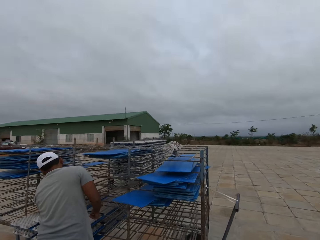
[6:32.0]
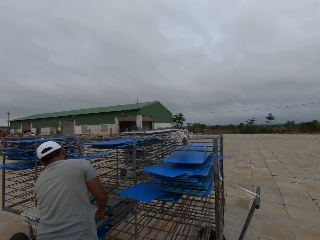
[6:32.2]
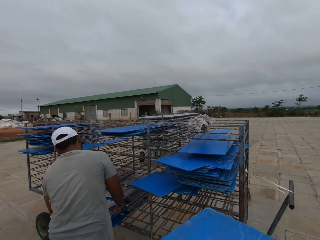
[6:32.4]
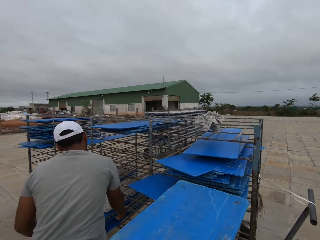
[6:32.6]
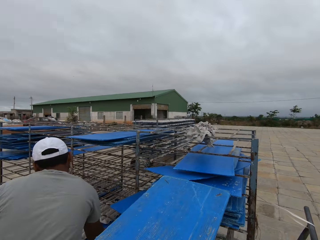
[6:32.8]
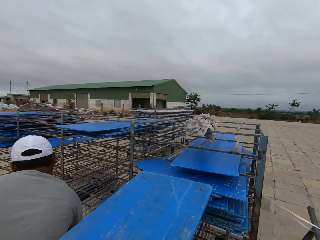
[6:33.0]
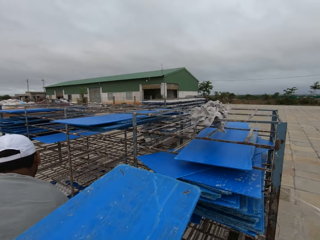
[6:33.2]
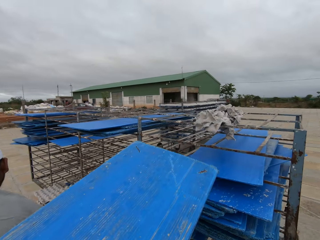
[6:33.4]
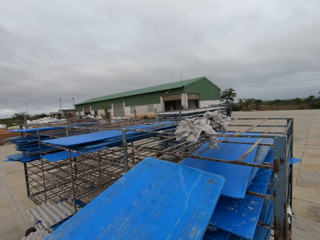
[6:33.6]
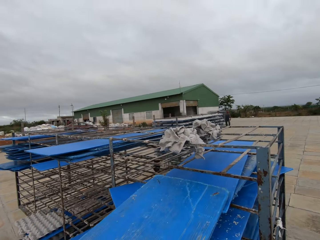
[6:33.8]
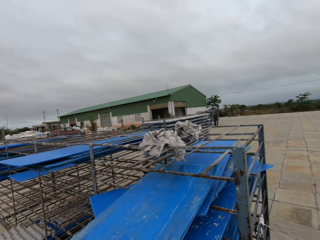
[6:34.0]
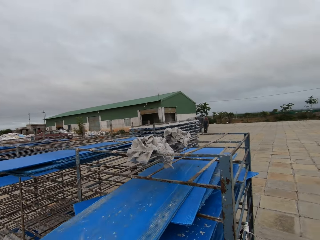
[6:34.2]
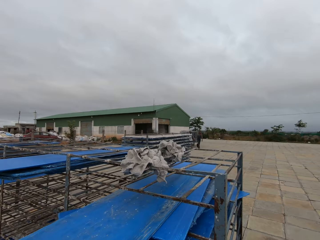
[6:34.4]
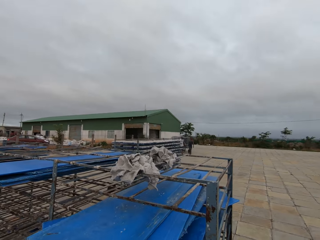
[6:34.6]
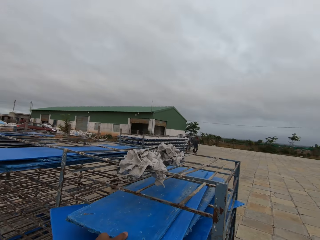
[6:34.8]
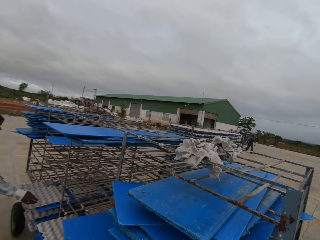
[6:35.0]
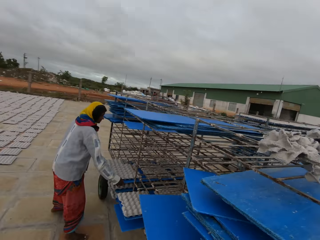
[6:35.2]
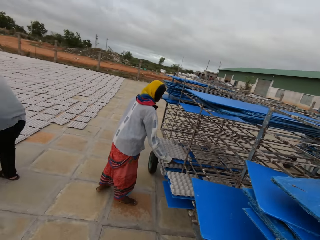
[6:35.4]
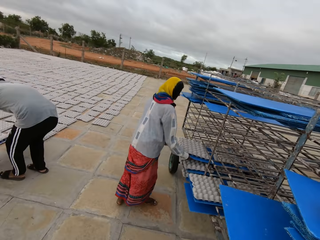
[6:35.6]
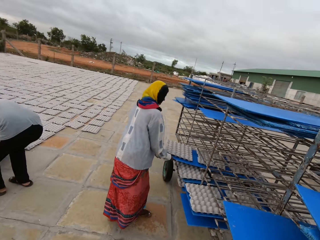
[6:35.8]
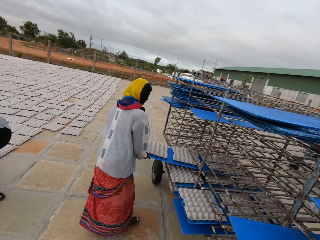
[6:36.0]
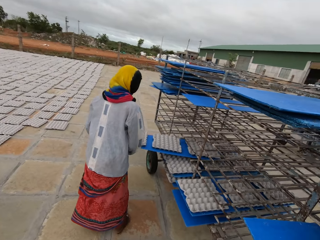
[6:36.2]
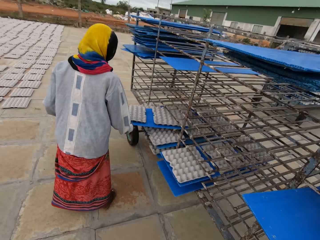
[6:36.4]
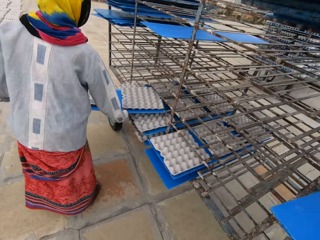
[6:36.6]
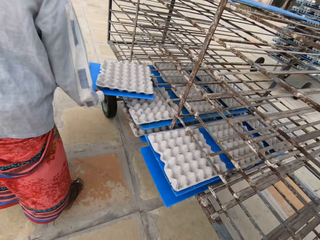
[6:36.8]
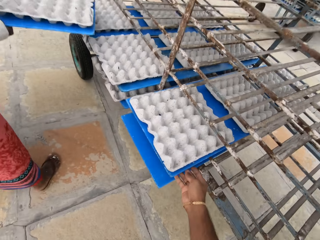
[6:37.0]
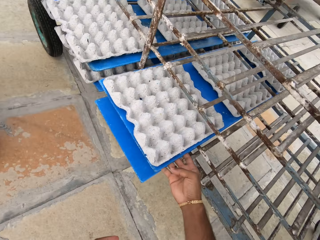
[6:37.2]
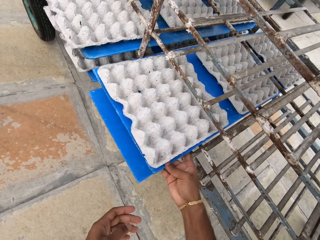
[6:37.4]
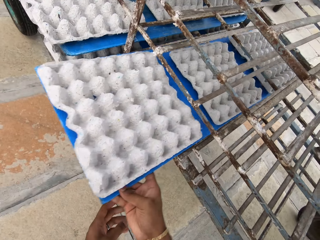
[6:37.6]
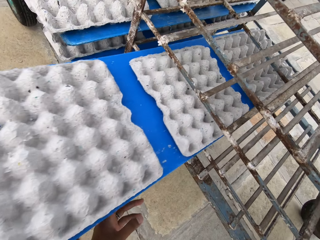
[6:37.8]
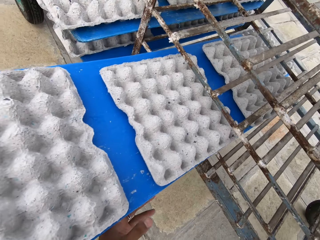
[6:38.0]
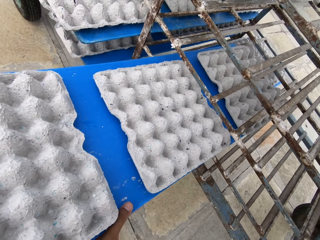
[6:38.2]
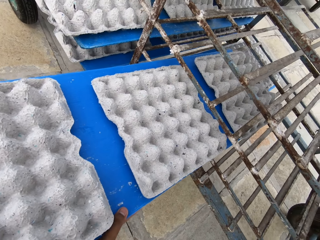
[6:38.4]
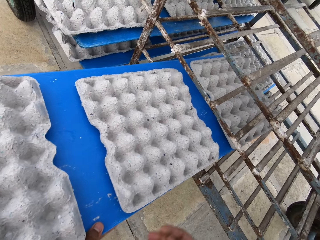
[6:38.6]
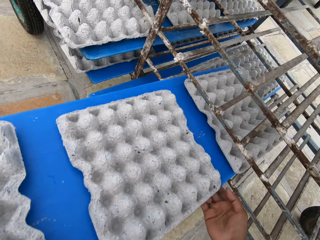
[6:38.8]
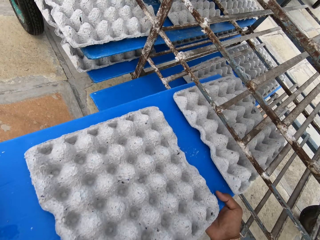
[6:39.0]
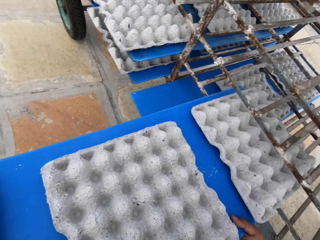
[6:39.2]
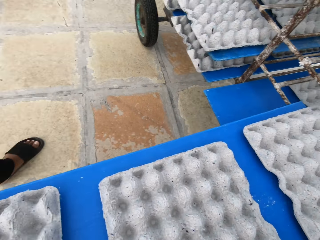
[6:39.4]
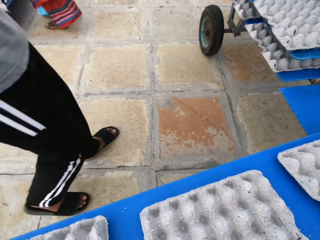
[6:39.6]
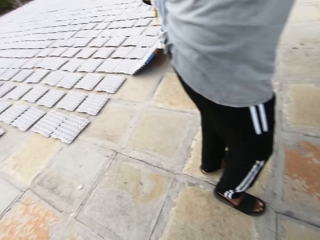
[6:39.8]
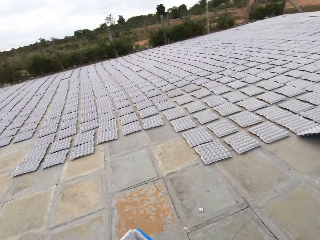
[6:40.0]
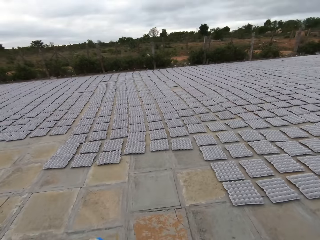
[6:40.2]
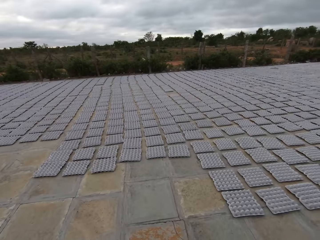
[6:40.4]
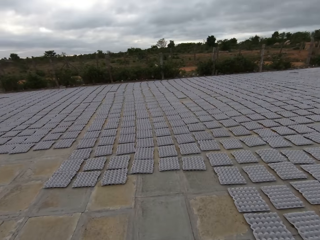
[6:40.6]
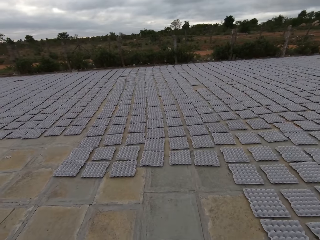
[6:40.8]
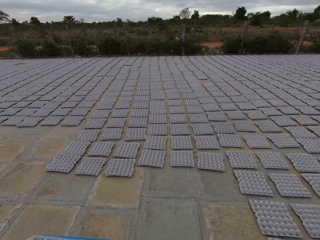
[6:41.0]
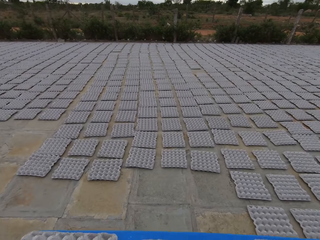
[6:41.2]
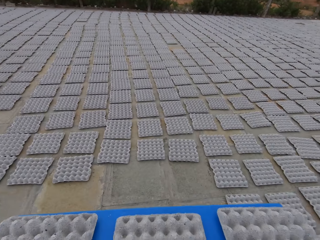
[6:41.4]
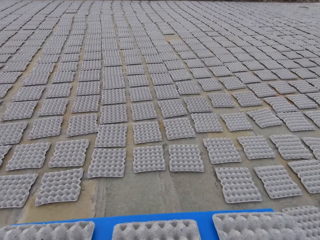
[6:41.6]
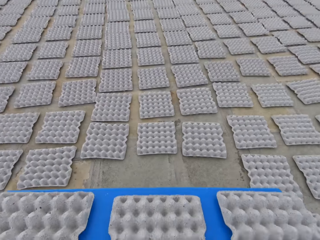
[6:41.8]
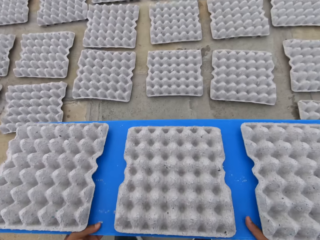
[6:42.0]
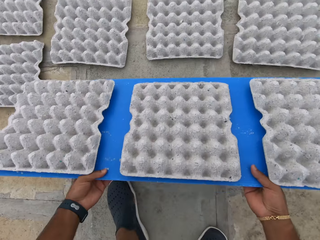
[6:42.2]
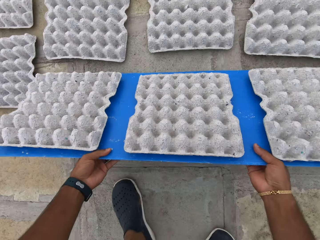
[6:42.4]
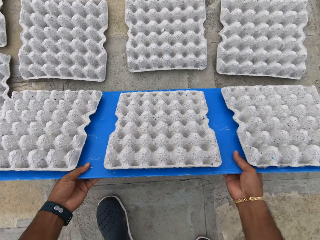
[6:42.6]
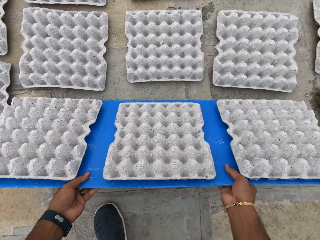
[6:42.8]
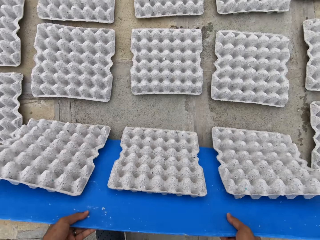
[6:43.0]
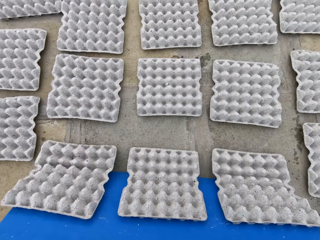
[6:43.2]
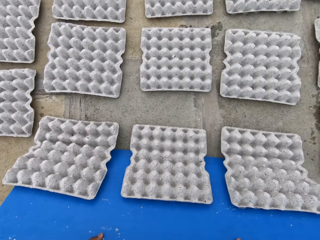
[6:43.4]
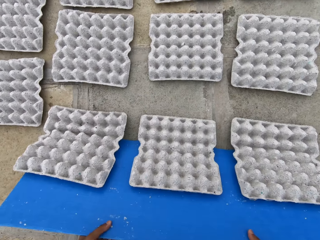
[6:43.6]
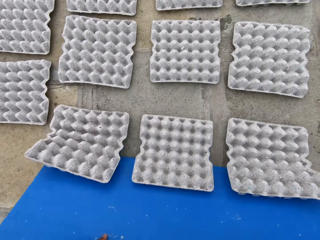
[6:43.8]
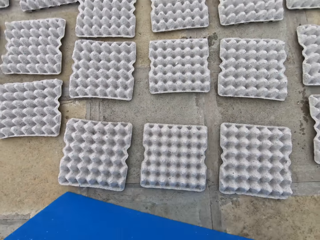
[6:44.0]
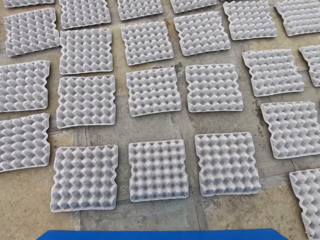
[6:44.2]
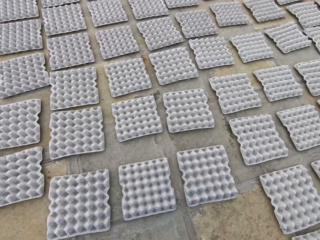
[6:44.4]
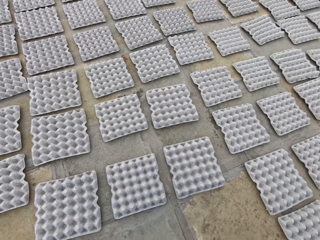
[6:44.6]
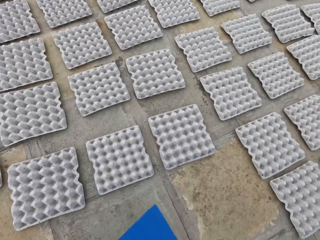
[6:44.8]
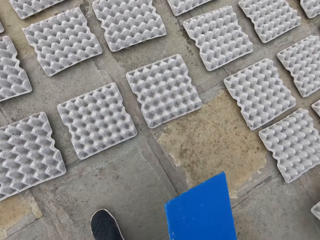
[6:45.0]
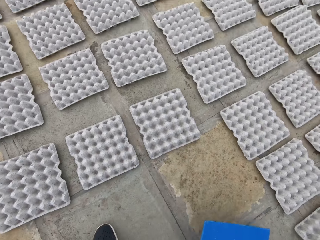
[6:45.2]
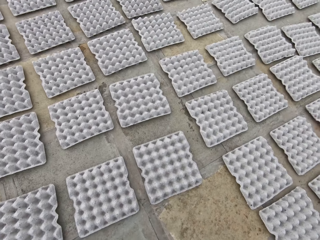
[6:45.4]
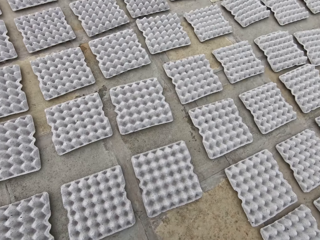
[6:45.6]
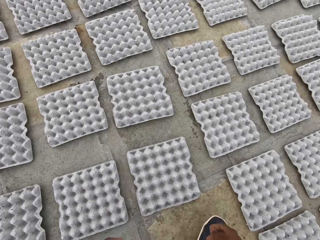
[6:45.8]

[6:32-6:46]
A man picks up a plastic board with egg crates from the rack with his hands. The camera wearer places the plastic board or tray on the rack with his hands. A woman picks up a plastic board with egg crates from the rack with her hands. The woman pulls a tray of paver blocks. The camera wearer picks up a plastic board with egg crates or paver blocks from the rack with his hands. He pulls the tray of paver blocks from the shelf. He carries the paver blocks on the tray. He drops the egg crates on the plastic board in his hands on the ground.

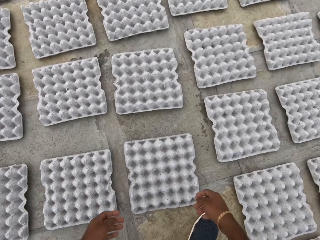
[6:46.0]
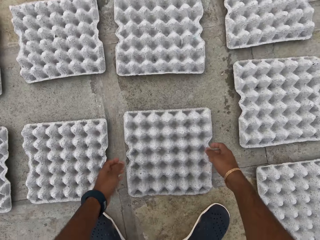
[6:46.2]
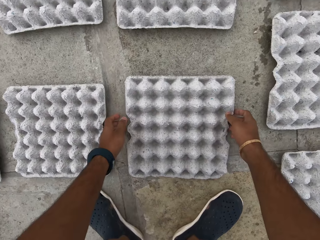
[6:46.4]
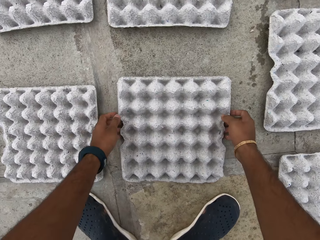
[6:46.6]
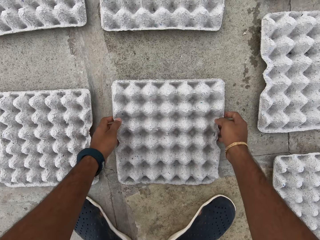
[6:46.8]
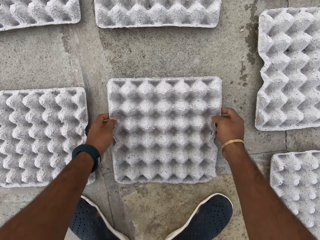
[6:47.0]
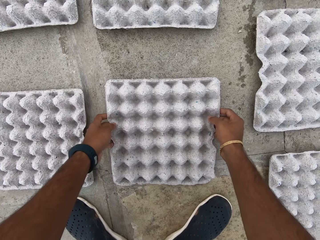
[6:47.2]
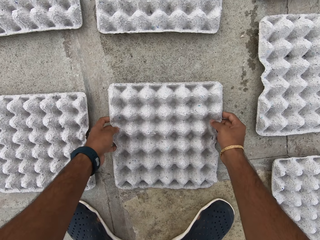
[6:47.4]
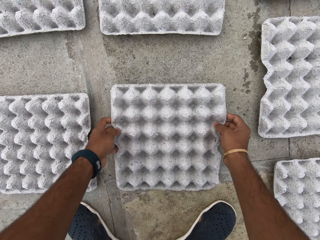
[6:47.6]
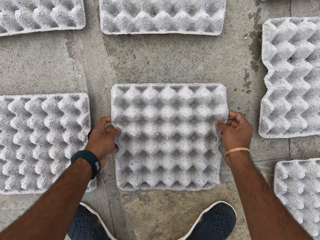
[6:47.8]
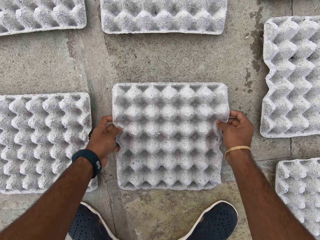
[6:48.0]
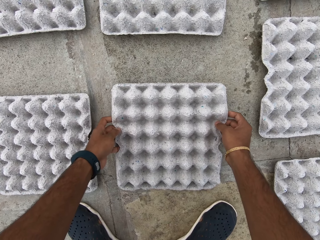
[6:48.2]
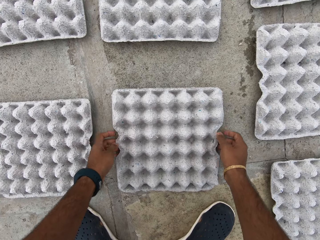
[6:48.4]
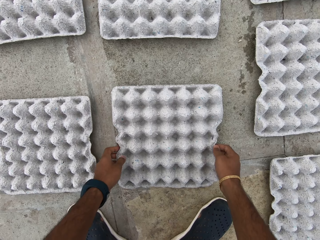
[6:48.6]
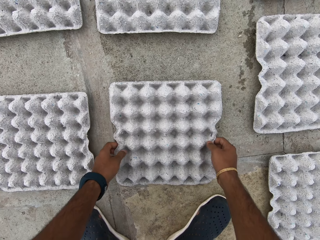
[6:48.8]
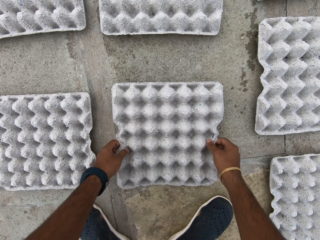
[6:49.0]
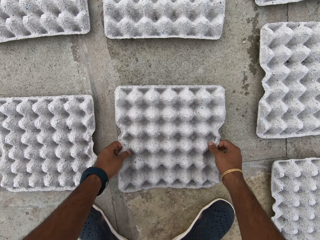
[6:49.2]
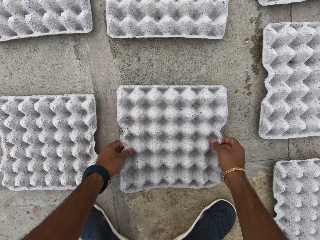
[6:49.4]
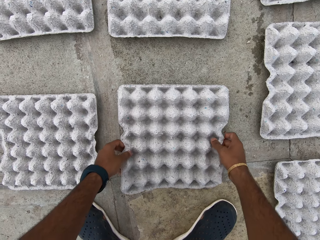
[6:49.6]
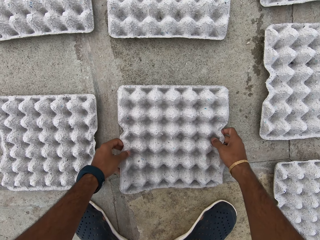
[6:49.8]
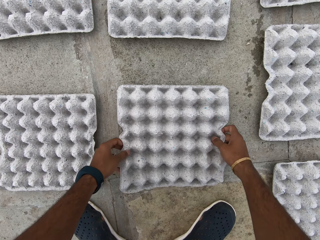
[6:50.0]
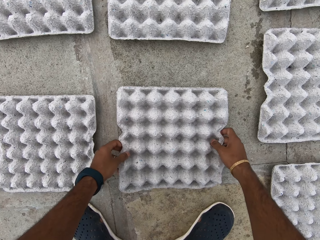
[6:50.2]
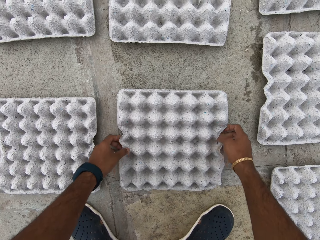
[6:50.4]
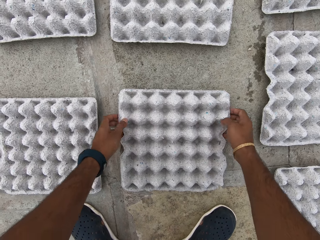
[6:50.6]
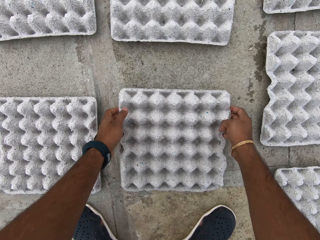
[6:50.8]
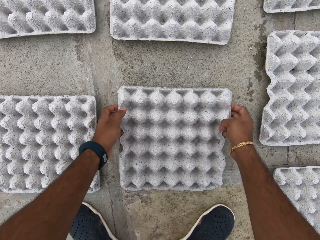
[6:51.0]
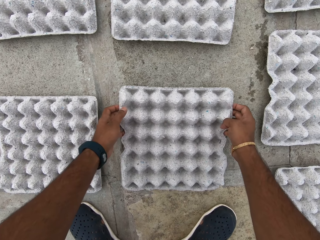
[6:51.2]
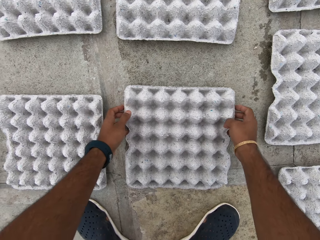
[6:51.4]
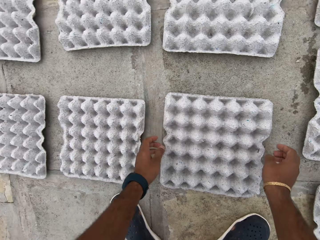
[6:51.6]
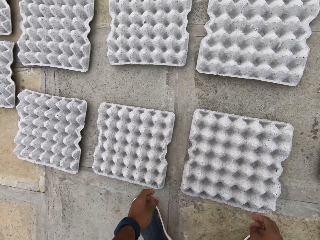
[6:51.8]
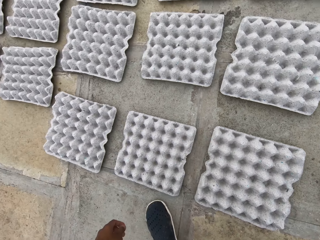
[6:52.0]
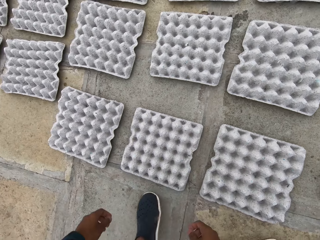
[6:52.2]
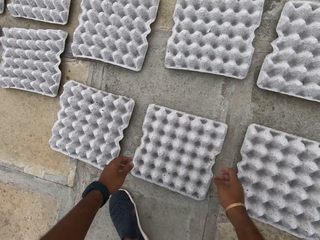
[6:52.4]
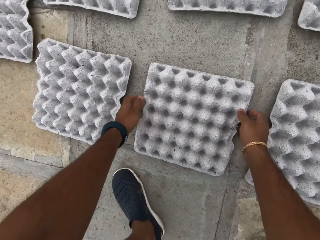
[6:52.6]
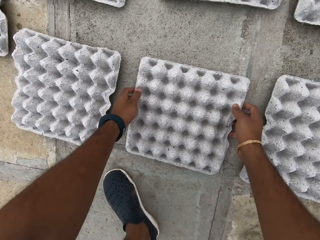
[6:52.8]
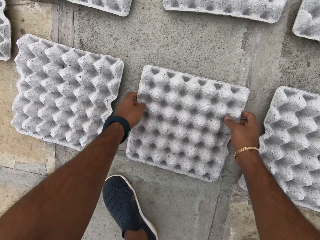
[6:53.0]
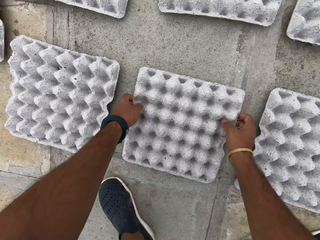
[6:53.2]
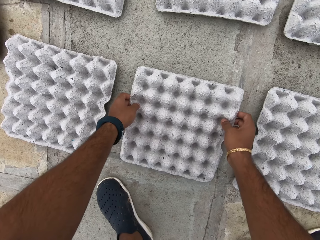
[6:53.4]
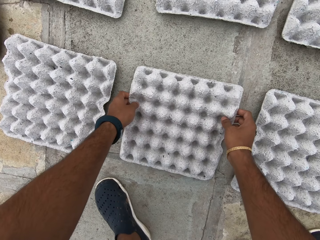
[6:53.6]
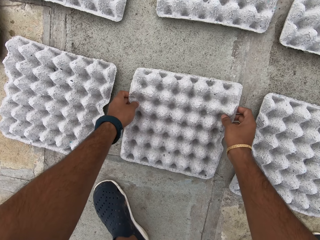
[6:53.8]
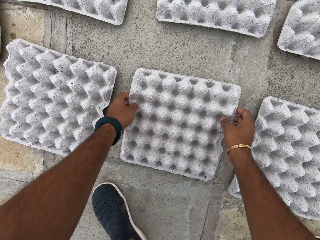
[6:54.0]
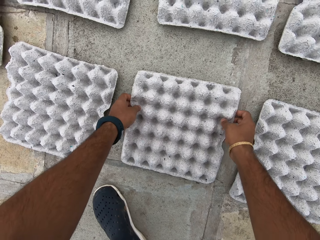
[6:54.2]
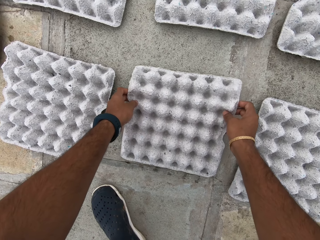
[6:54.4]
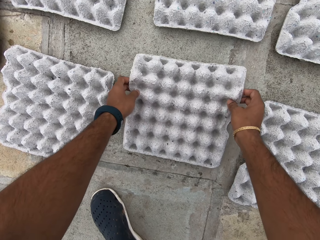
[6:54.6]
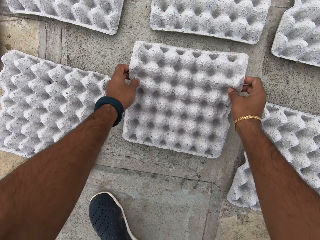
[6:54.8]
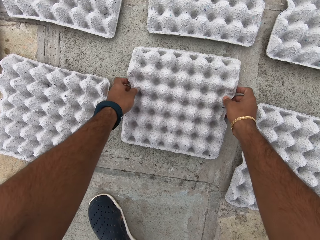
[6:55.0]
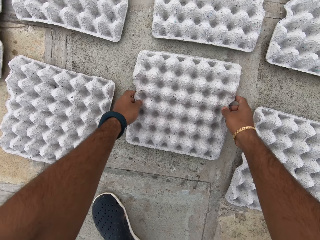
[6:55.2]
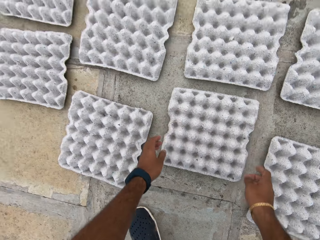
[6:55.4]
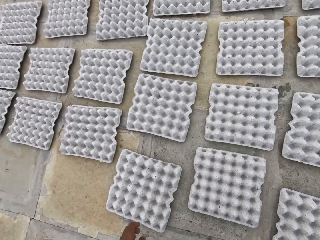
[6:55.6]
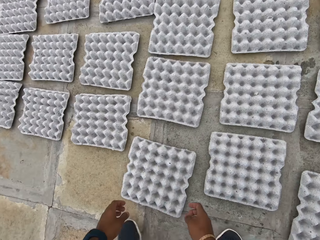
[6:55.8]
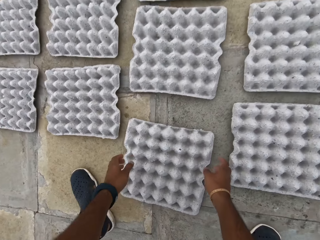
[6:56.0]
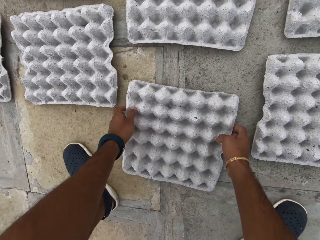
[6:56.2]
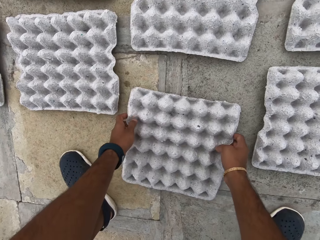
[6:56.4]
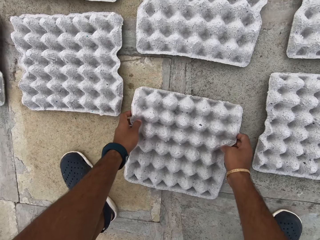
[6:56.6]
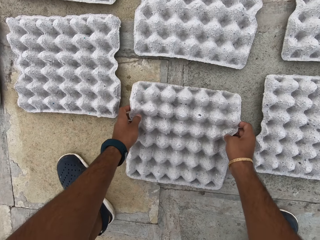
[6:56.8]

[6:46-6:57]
The camera wearer adjusts the egg crates or paver blocks on the ground with his hands. He touches the paver blocks. He pulls the paver blocks.
